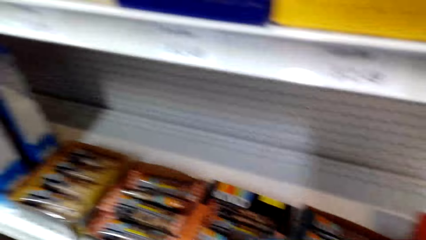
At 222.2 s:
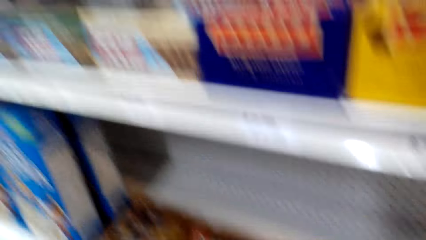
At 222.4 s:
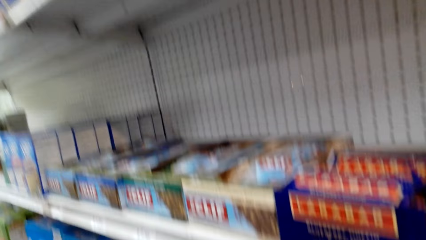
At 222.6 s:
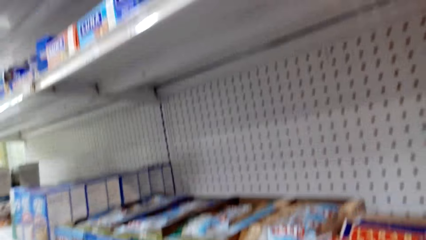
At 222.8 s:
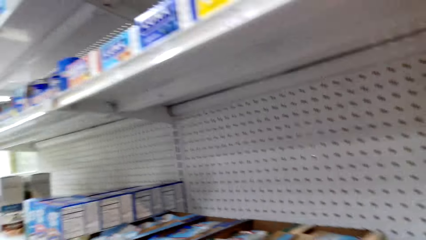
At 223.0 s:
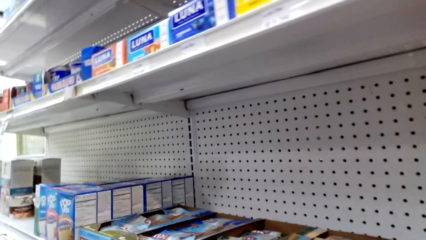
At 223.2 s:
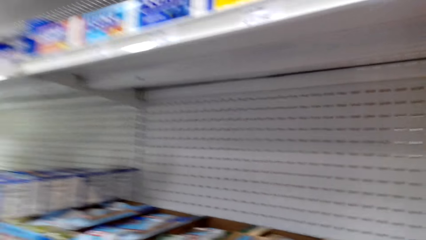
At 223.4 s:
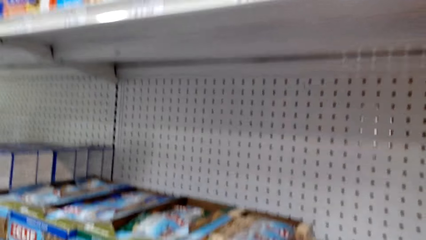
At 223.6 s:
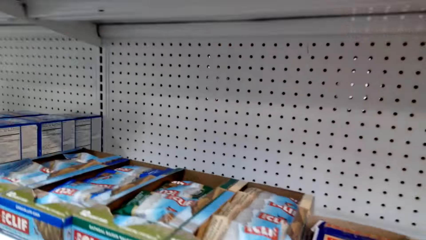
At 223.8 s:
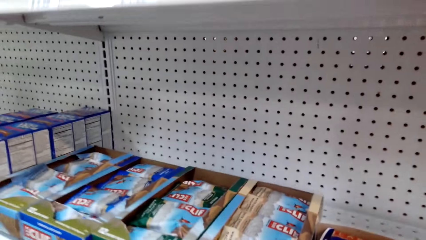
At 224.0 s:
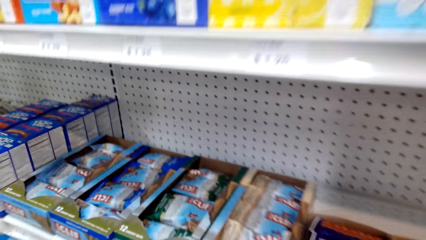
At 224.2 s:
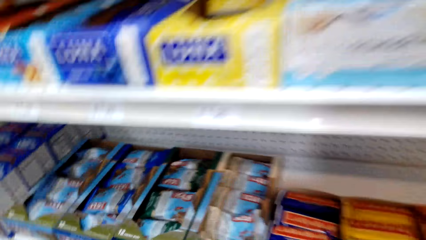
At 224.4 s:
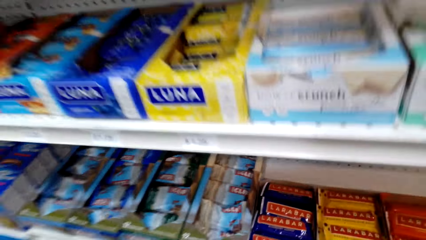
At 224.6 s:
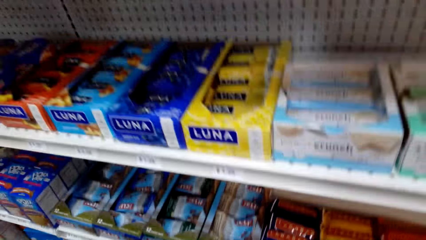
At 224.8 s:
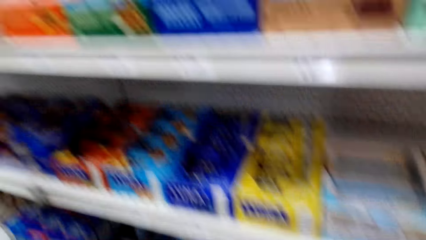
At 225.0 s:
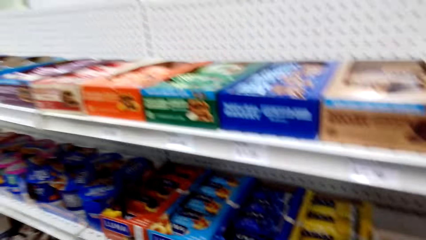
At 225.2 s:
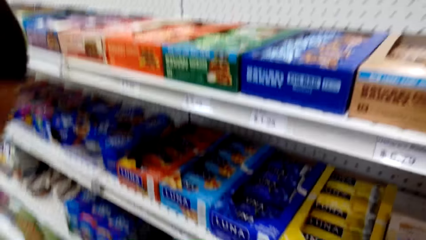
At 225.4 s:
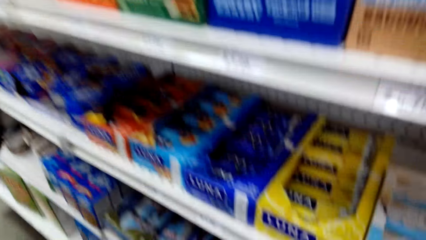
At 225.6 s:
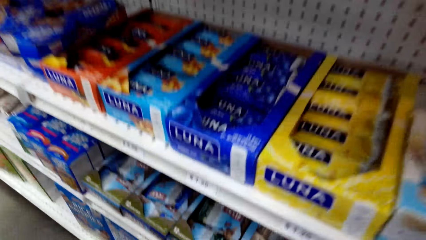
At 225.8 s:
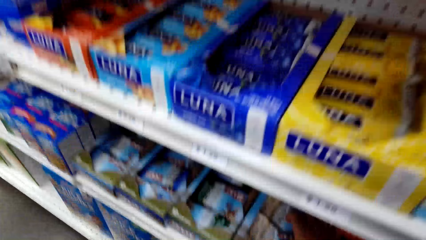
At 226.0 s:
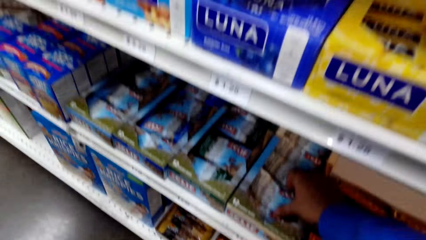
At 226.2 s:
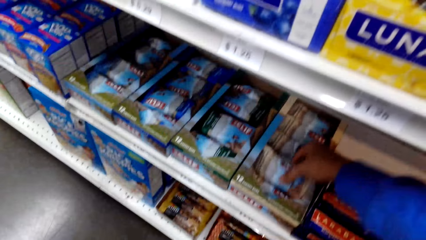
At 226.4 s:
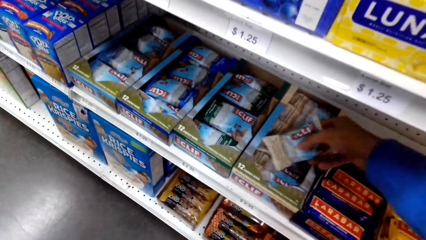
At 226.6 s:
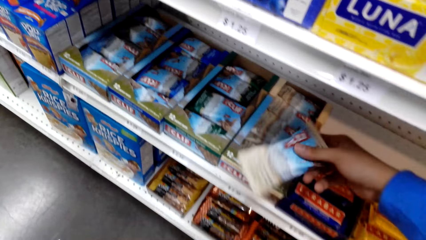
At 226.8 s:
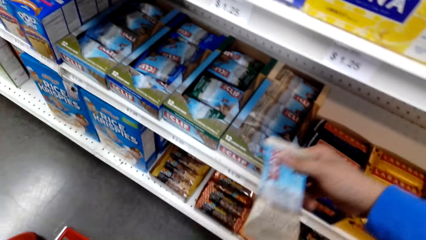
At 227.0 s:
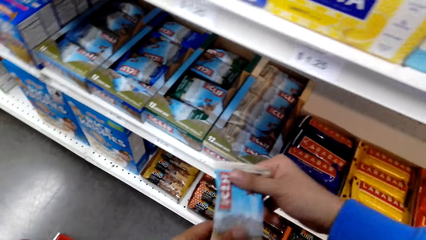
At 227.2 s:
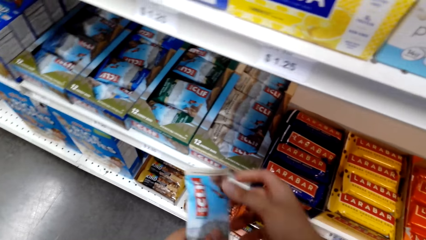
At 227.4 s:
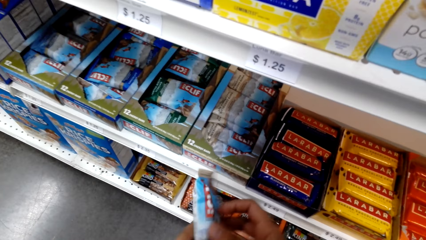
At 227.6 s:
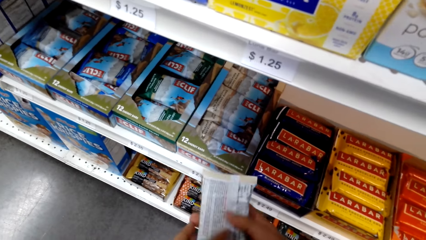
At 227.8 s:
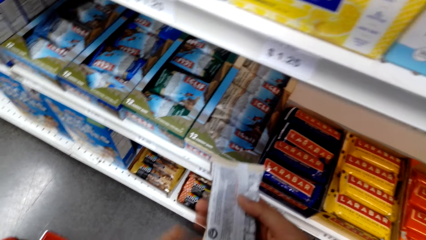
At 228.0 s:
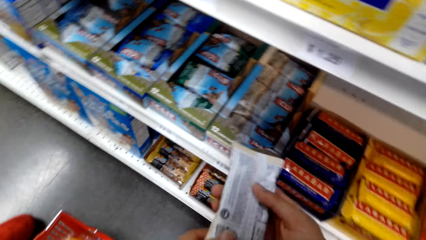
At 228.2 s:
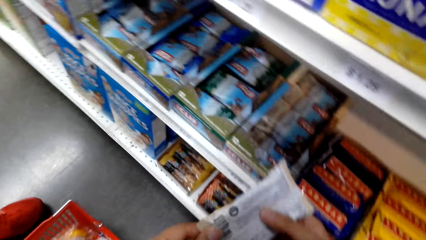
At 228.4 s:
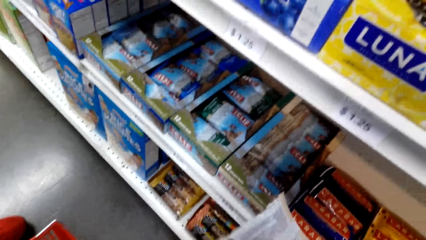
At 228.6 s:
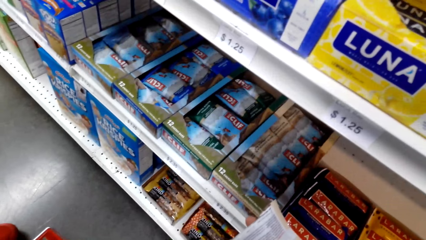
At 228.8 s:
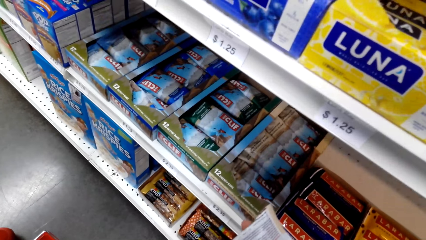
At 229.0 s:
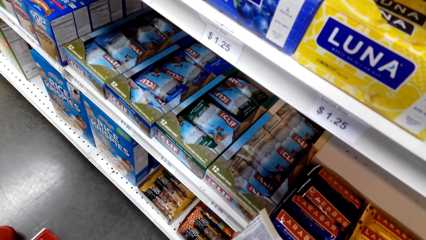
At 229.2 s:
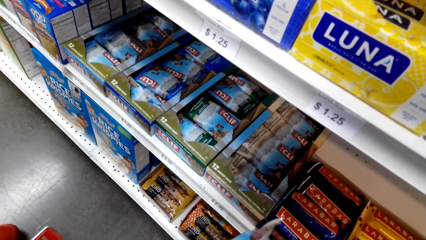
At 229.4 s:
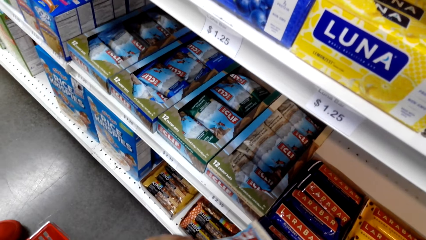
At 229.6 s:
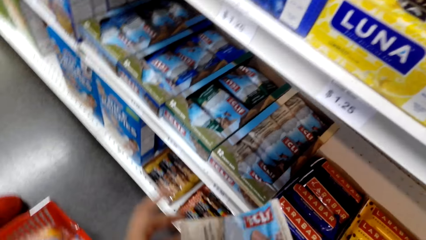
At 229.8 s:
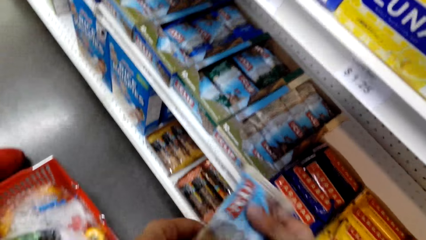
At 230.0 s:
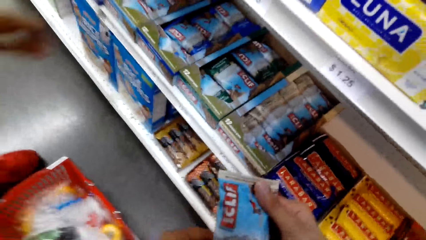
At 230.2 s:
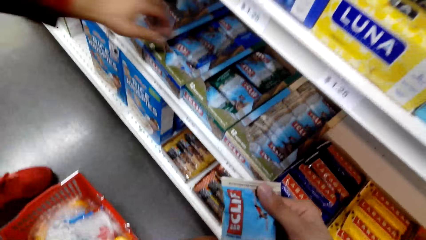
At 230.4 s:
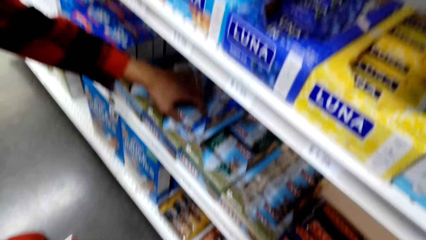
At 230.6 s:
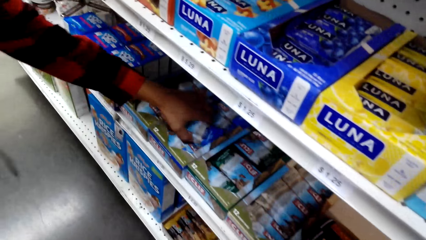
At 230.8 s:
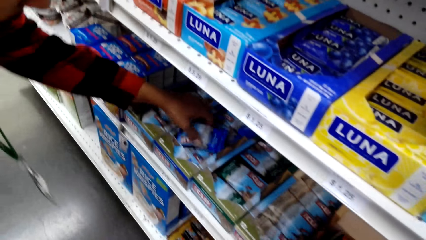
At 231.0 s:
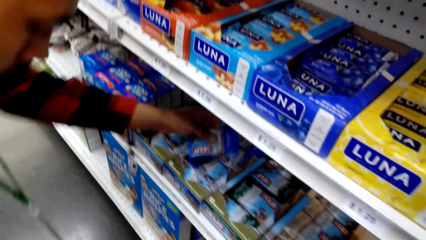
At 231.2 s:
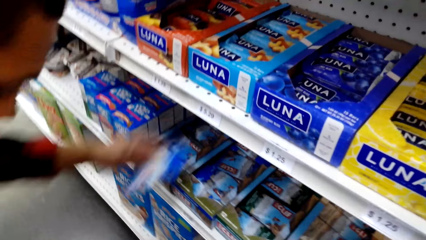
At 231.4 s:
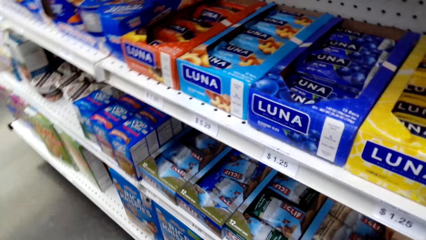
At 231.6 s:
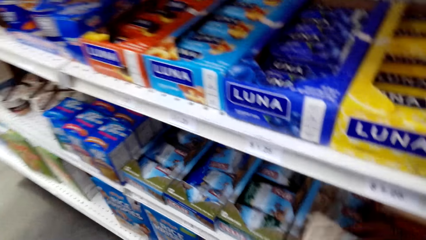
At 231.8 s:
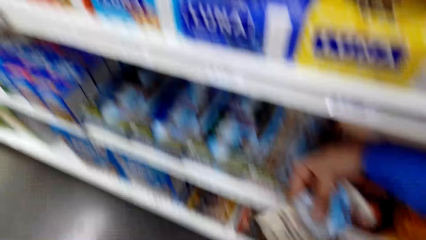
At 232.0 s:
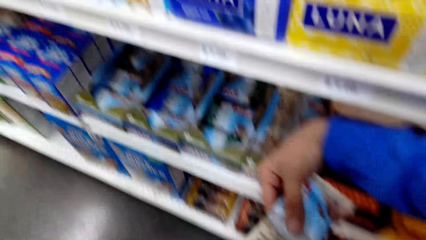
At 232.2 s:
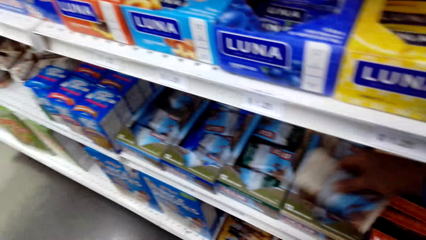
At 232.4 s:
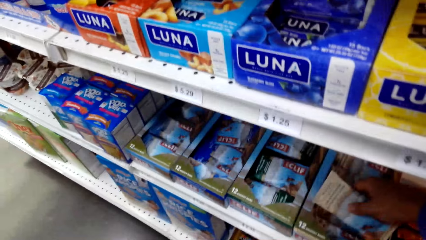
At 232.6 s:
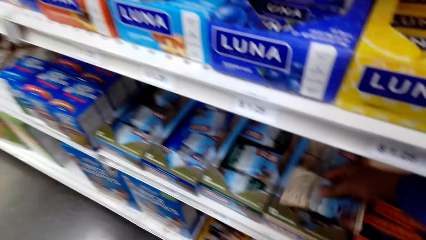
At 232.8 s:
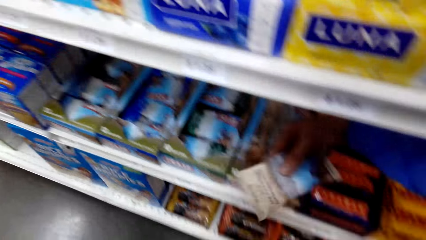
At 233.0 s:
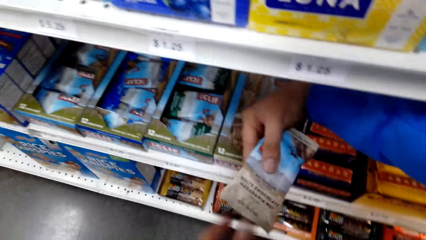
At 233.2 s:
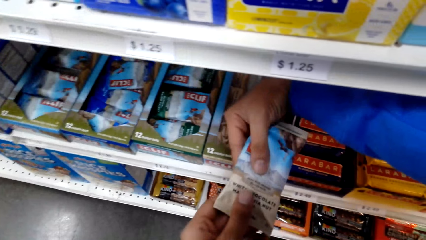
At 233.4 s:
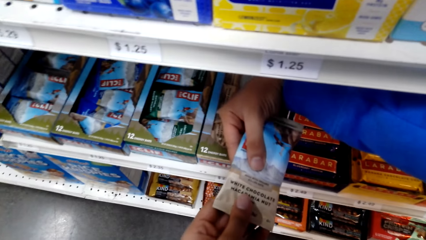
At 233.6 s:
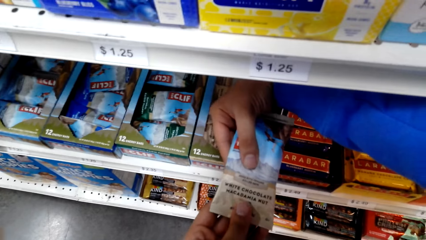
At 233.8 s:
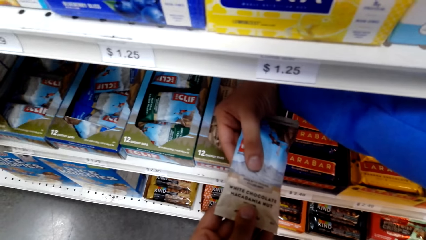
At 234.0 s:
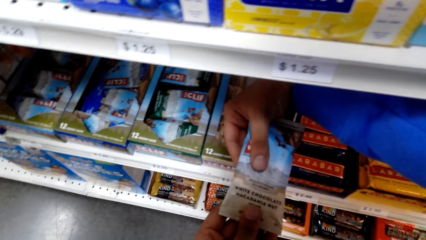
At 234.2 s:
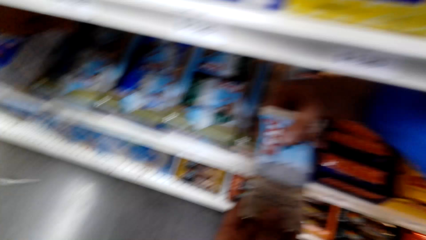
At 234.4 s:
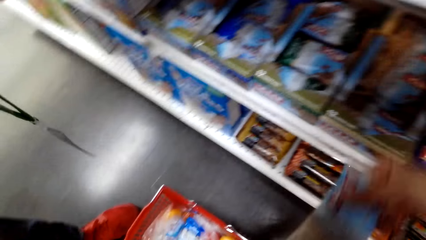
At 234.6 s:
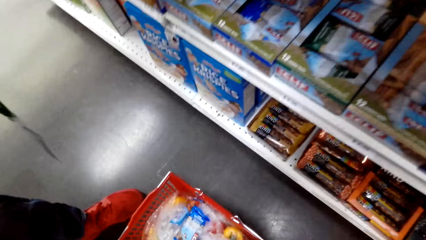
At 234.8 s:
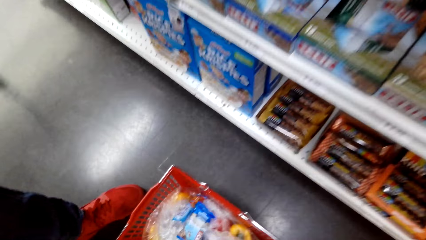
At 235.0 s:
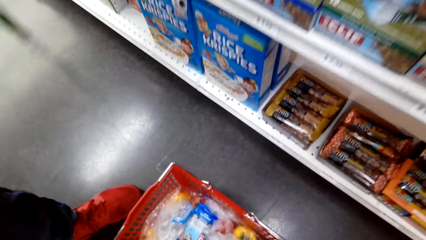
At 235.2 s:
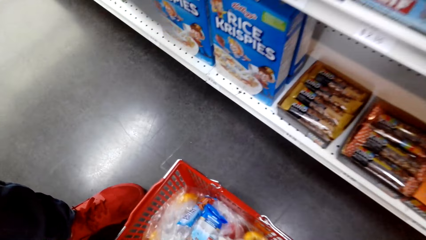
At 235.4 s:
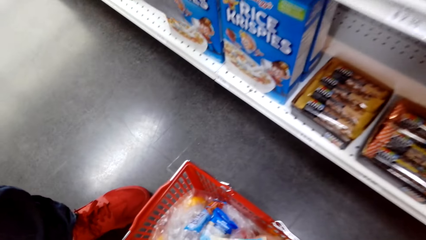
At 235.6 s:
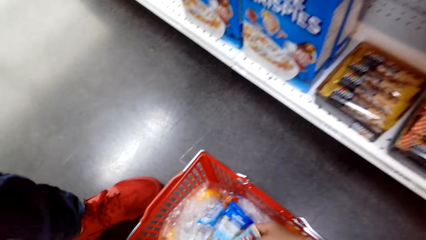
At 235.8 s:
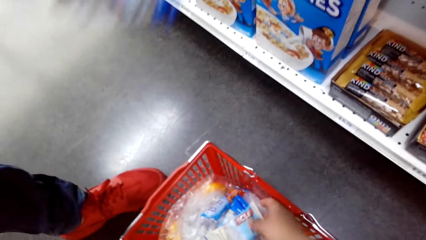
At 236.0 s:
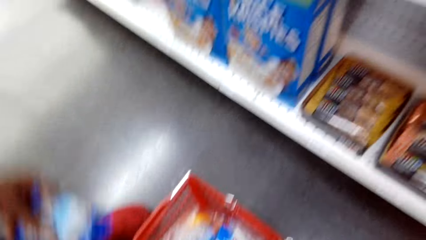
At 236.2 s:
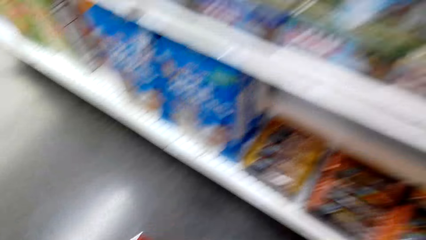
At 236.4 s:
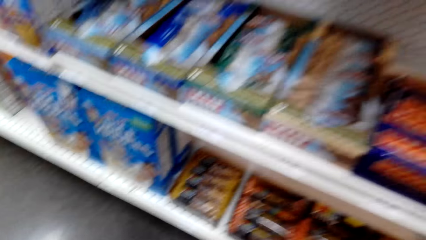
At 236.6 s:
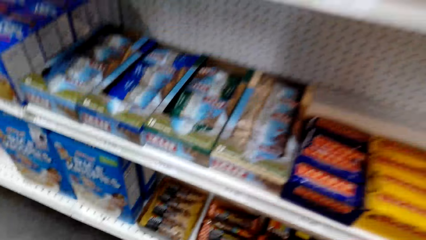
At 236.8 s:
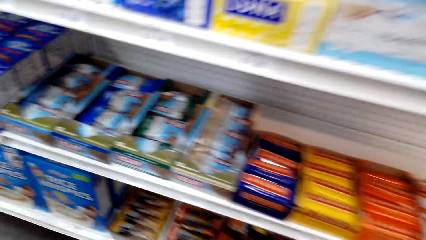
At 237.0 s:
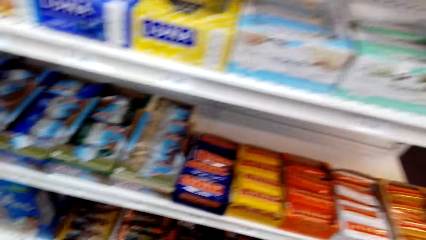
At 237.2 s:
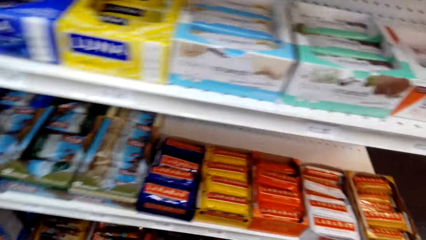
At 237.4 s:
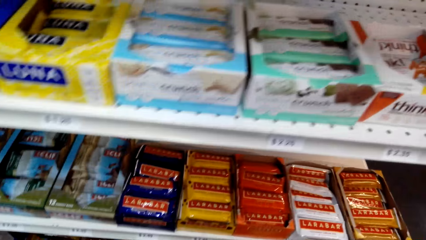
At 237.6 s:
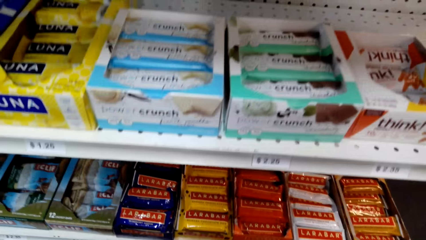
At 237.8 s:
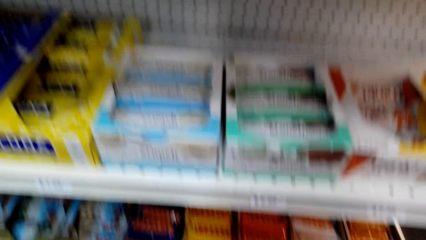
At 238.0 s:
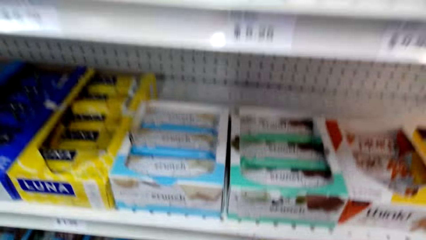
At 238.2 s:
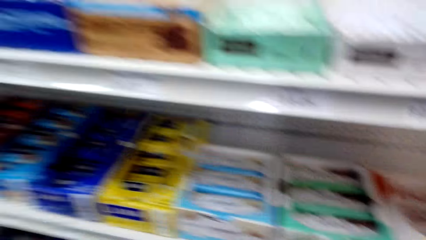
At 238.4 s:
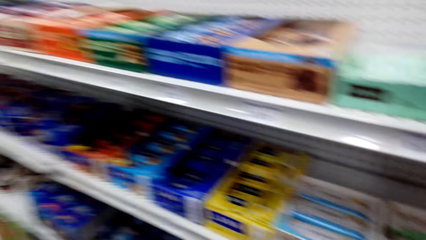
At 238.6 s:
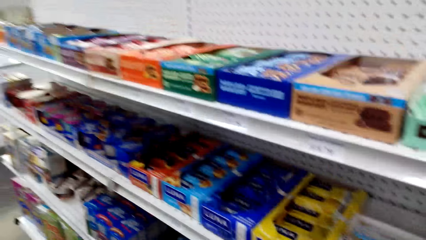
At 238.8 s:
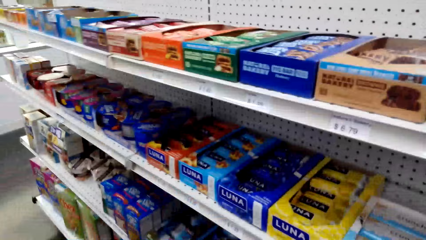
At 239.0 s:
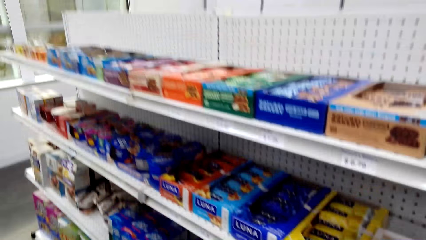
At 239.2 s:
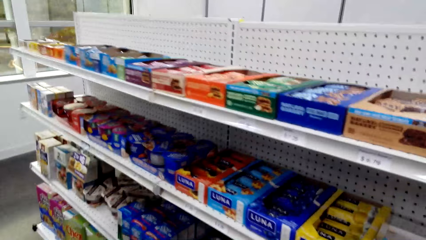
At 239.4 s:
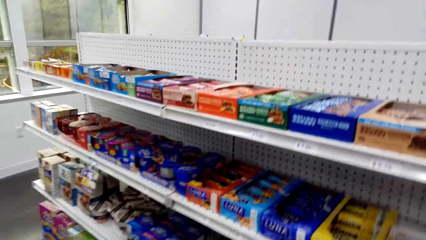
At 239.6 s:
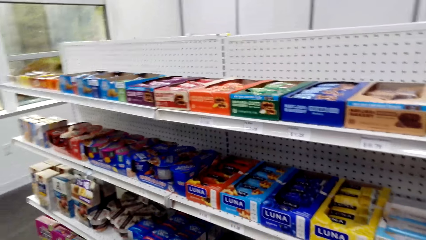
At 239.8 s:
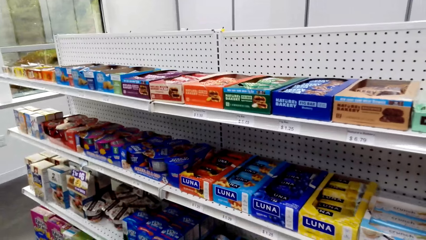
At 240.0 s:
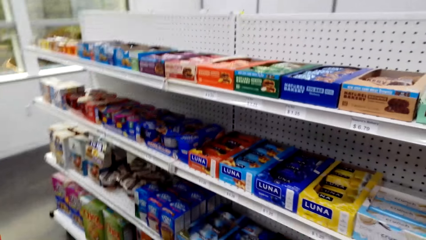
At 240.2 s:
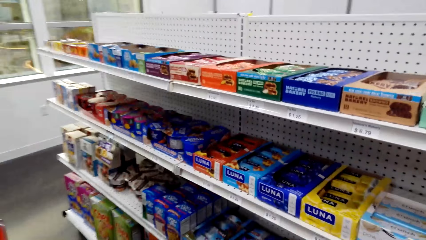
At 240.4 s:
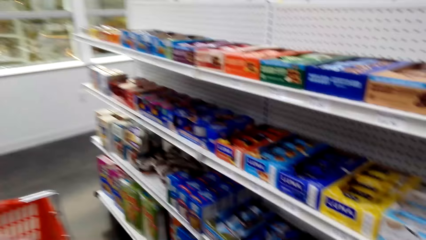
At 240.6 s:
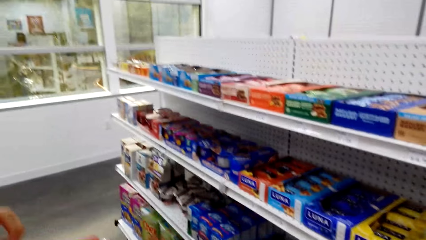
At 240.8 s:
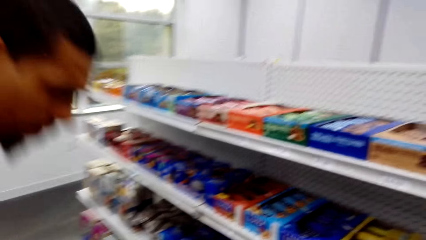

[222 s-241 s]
The camera wearer picks a sachet from the shelf. They stare at the sachet. A man picks a sachet from the shelf. The camera wearer puts the sachet in the shopping bucket. They stare around the shop.
